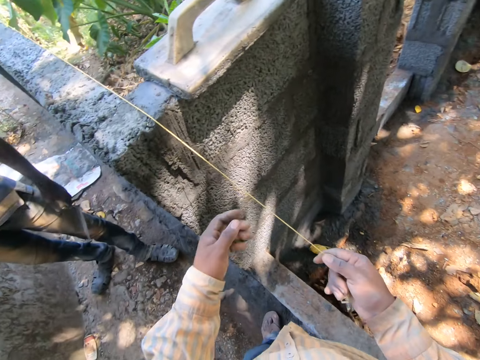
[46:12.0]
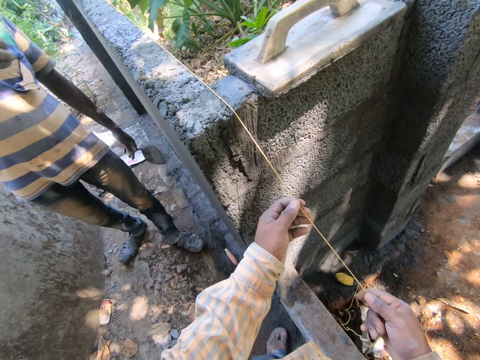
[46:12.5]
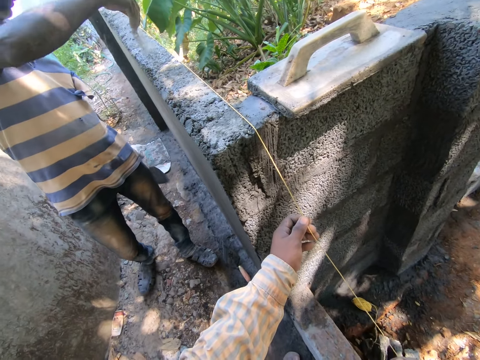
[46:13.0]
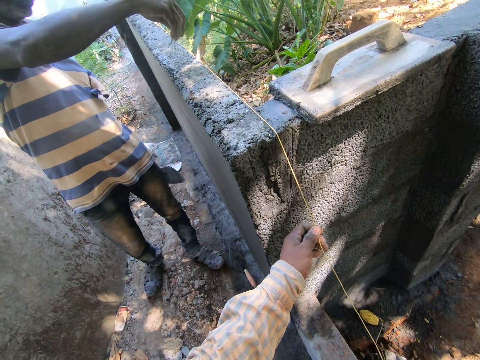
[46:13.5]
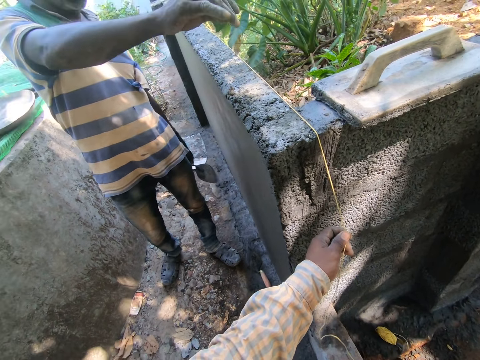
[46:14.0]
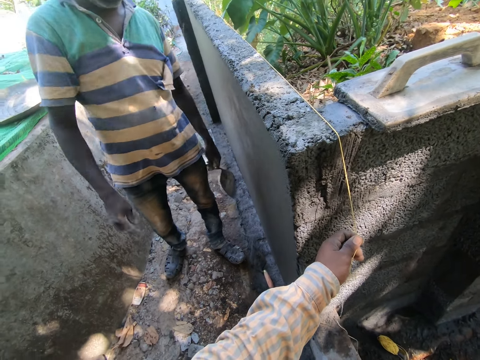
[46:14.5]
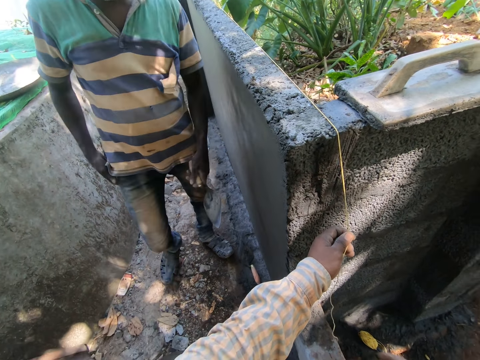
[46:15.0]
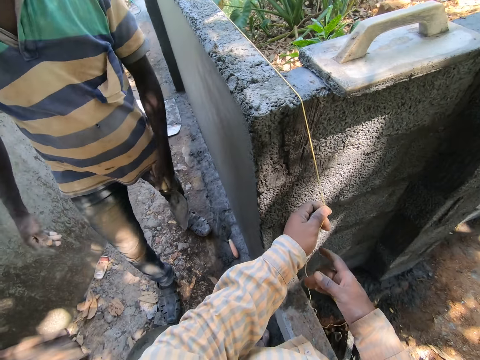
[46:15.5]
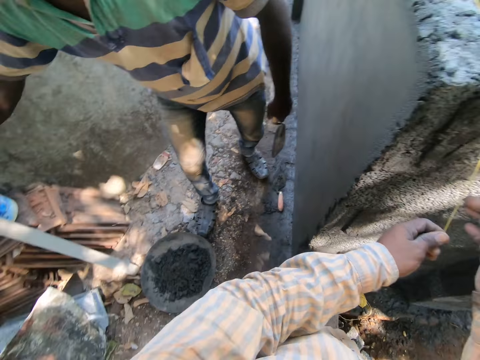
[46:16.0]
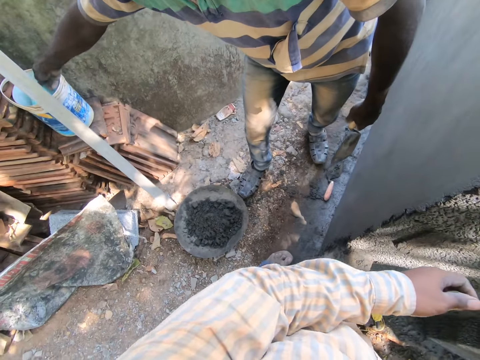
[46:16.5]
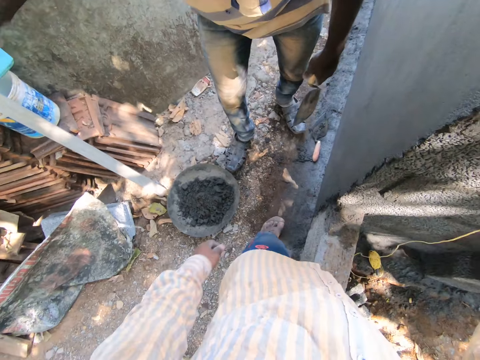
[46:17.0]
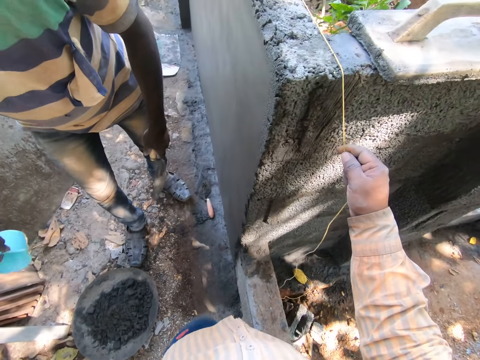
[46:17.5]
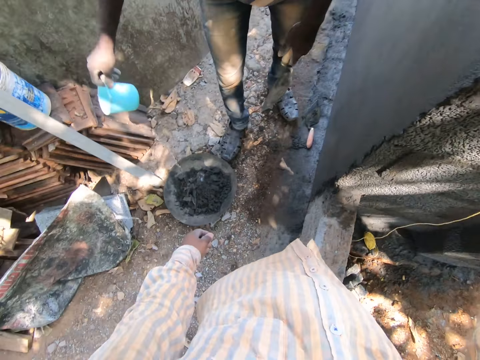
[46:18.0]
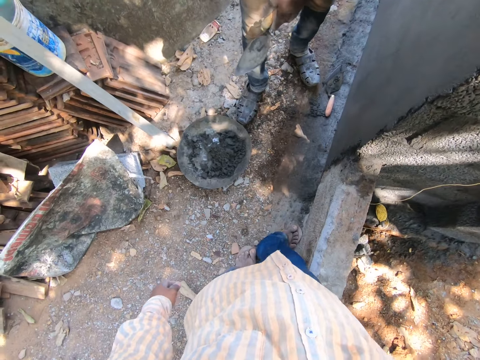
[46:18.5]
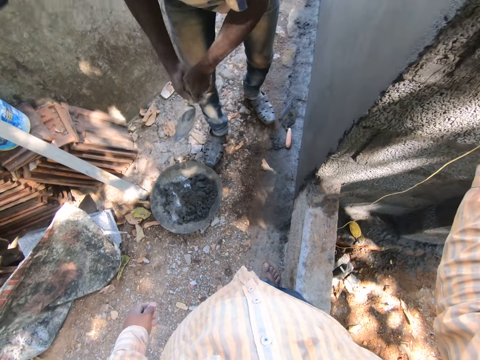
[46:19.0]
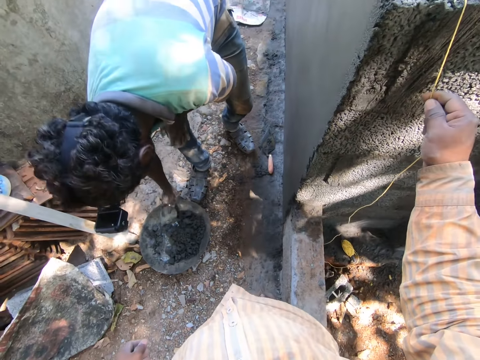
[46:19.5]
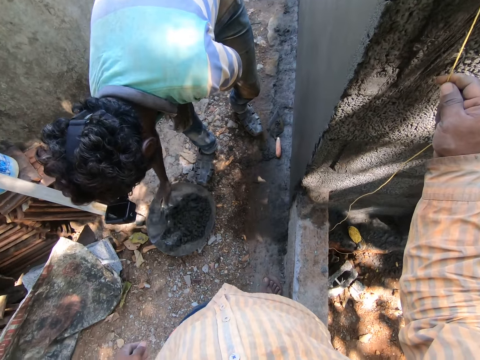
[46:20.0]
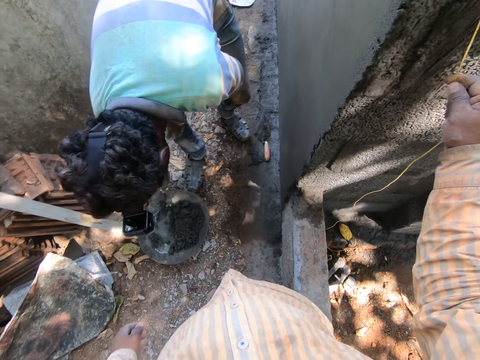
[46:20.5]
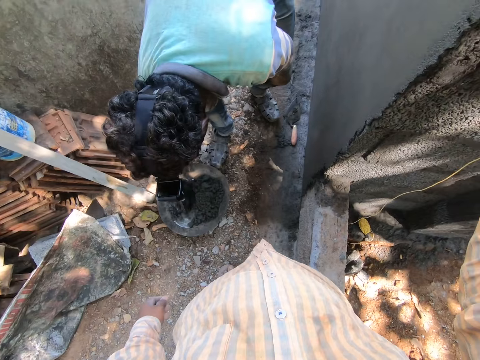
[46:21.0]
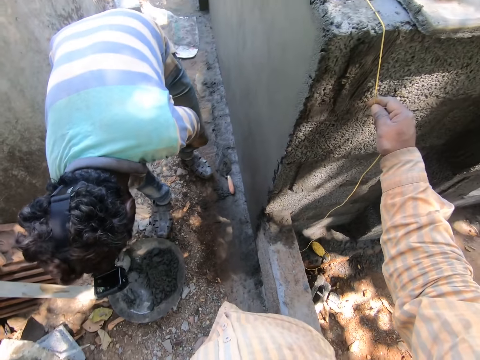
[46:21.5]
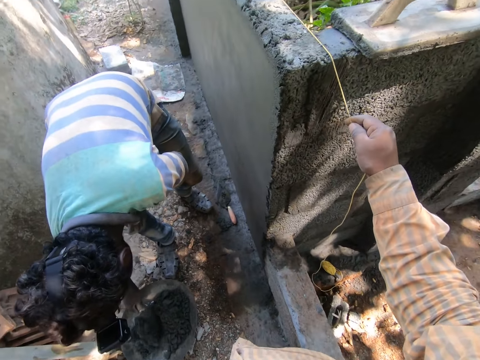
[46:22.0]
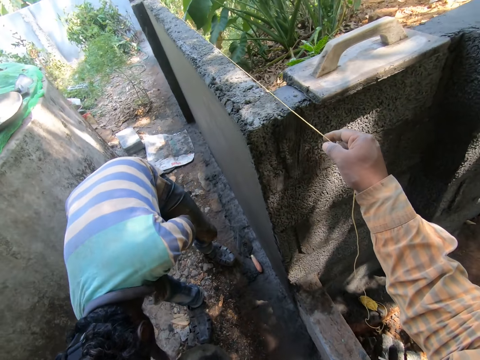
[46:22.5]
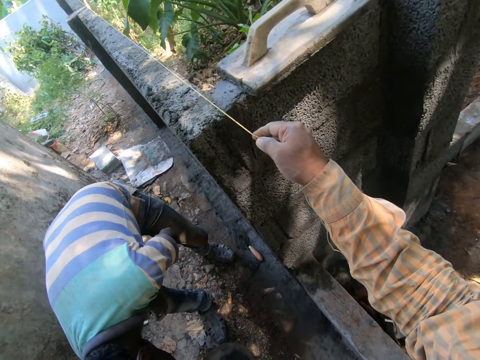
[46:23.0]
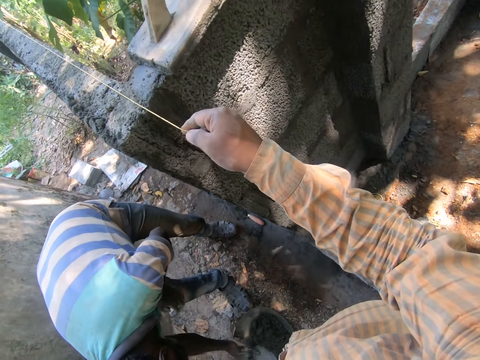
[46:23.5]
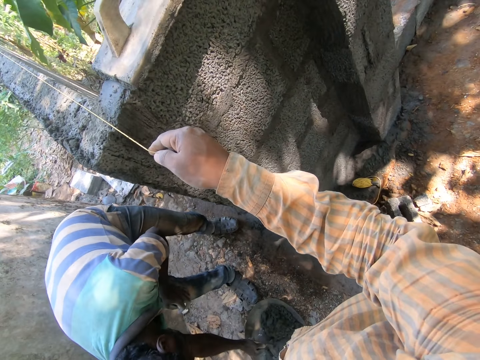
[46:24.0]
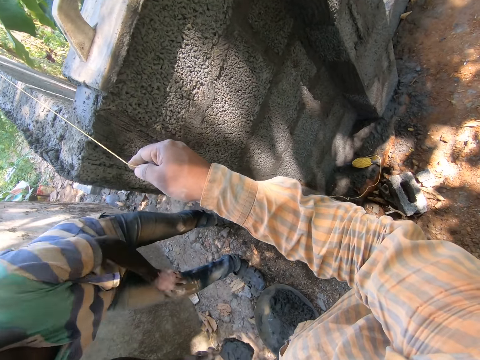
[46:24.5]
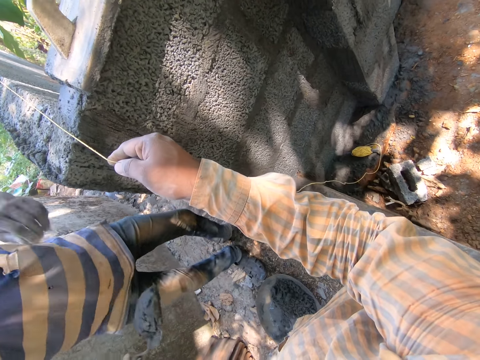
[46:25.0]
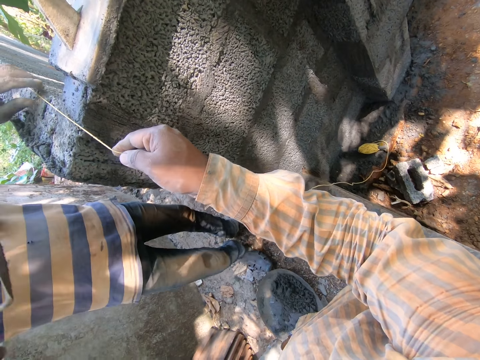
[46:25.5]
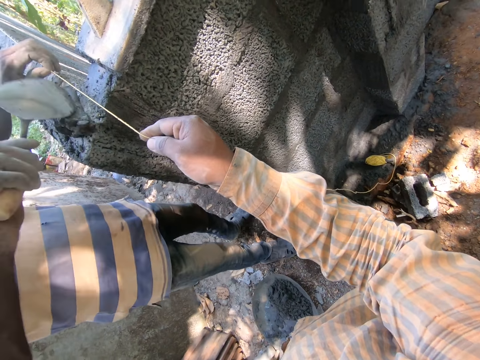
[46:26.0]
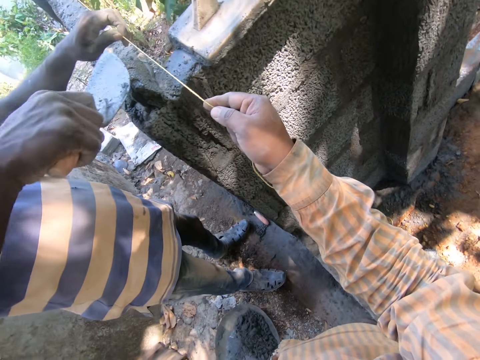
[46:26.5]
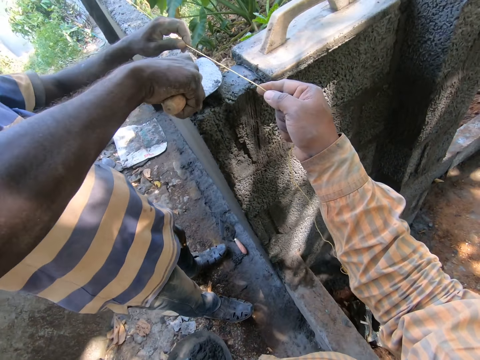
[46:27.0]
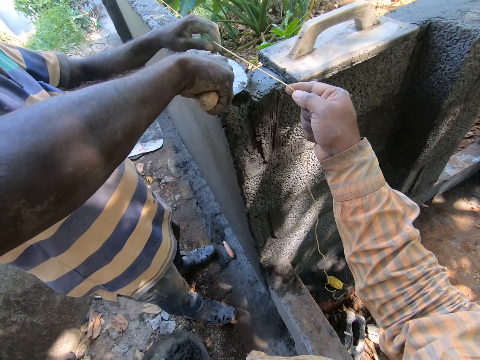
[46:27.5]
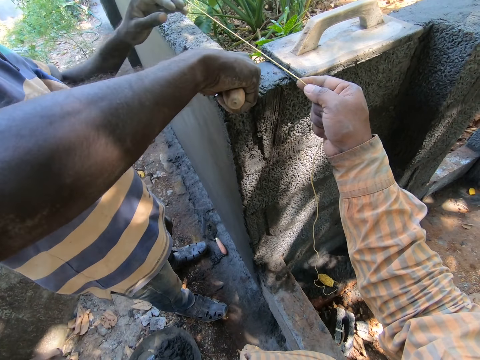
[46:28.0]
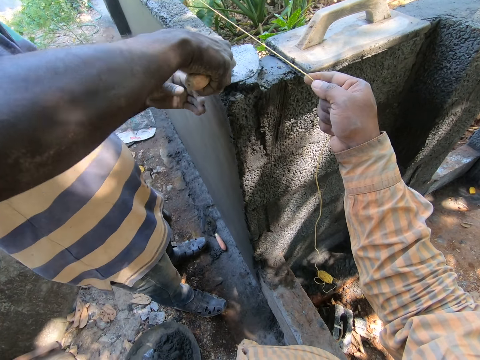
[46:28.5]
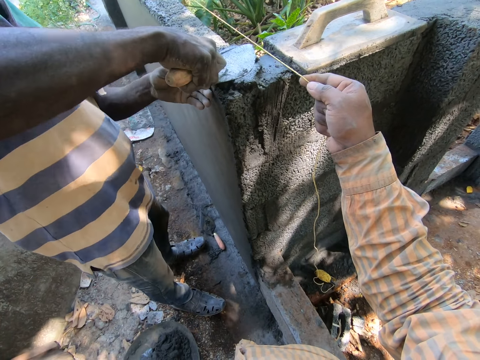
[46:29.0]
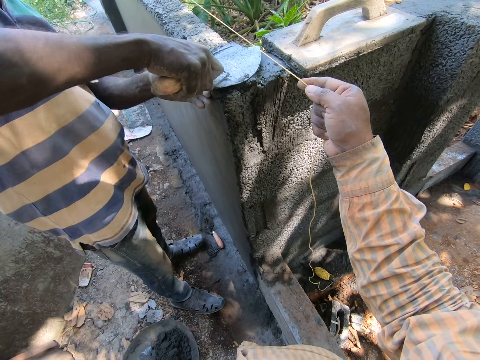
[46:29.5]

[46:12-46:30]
The camera wearer holds the bricklayer line on the fence with his left hand. A man pours sand on the fence with his right hand. The man picks up a bowl of water from a bucket on a pile of wood on the floor with his right hand. The man pours water in the head pan on the floor with the bowl in his right hand. The camera wearer drops the bowl in the bucket on the pile of wood on the floor with his right hand. The man passes the hand trowel from his left hand to his right hand and mixes cement with water in the head pan on the floor with the hand trowel in his right hand. The camera wearer straightens the rope. The man holds the bricklayer line on the fence with his right hand. The man puts mixed cement on the fence with the hand trowel in his right hand. The man plasters the mixed cement on the fence with the hand trowel in his right hand.

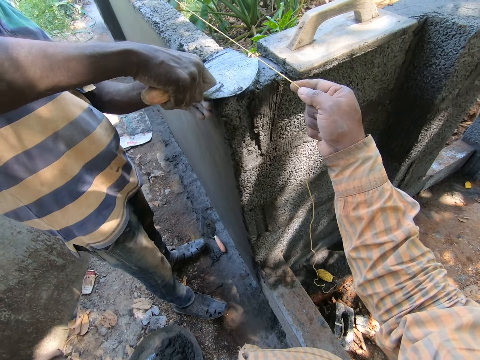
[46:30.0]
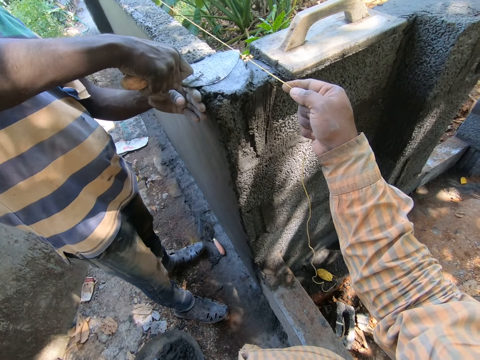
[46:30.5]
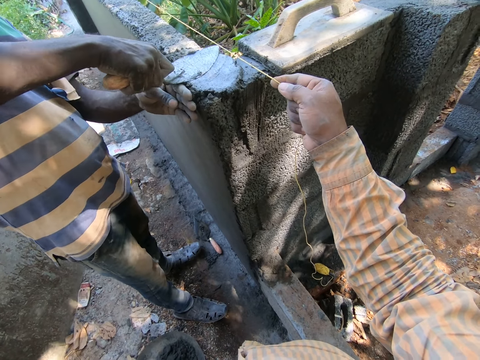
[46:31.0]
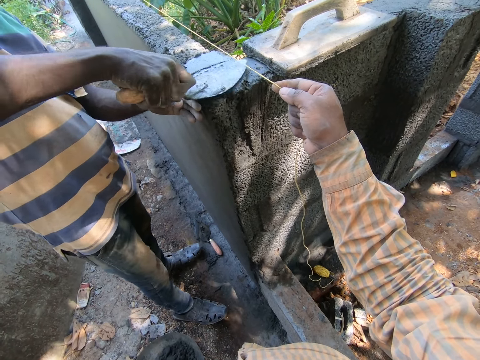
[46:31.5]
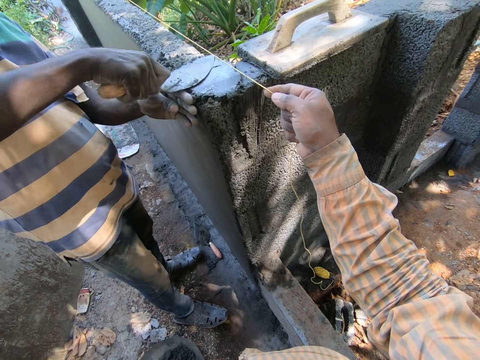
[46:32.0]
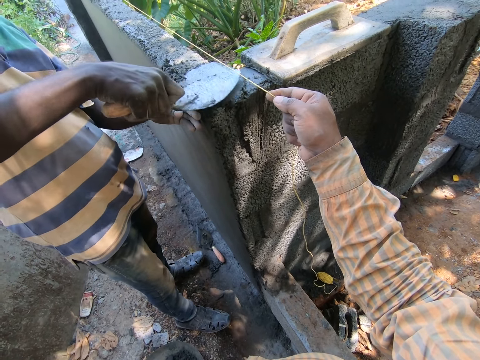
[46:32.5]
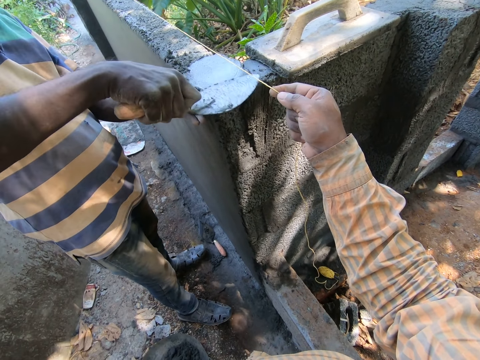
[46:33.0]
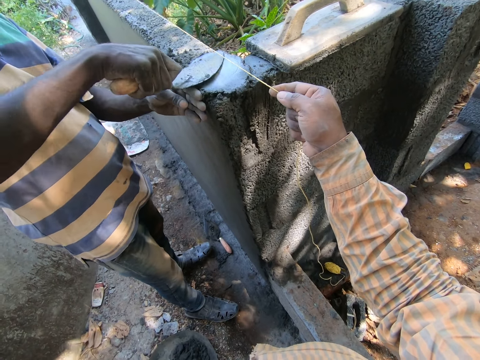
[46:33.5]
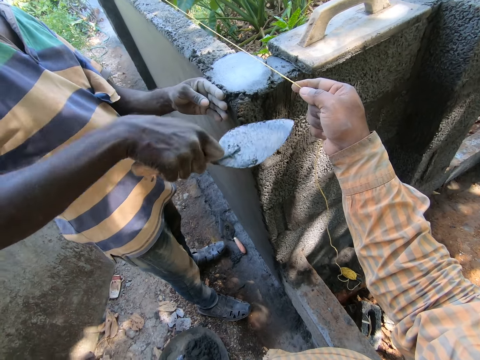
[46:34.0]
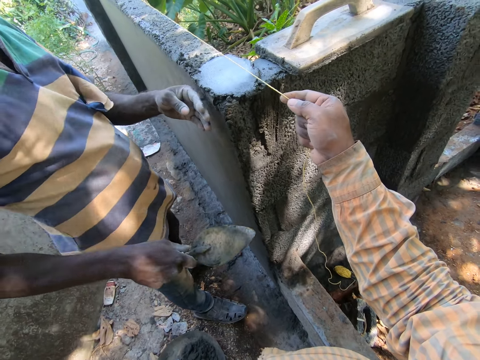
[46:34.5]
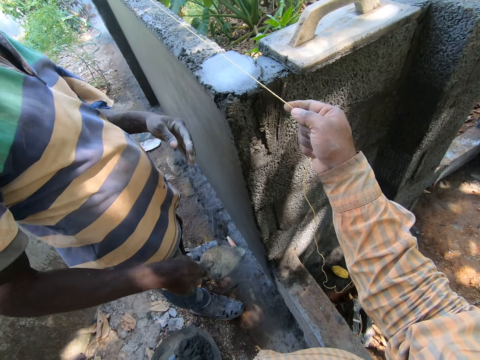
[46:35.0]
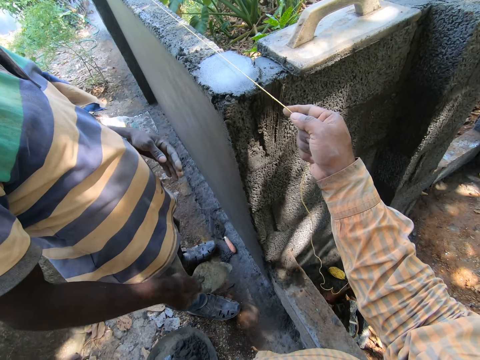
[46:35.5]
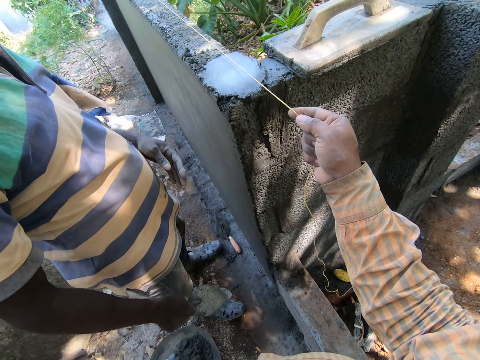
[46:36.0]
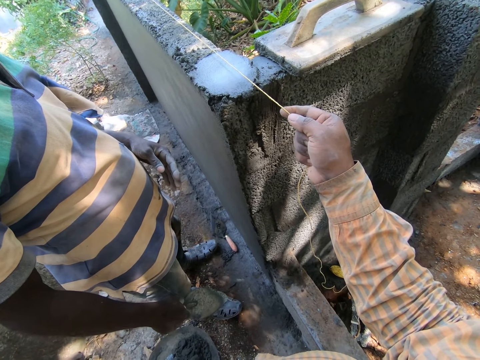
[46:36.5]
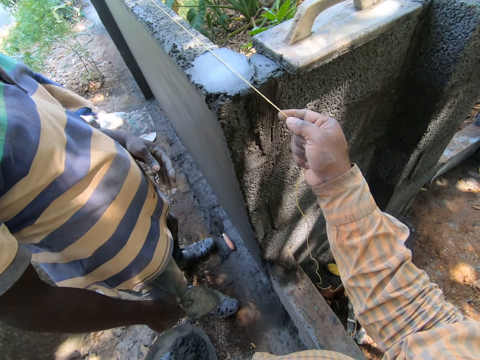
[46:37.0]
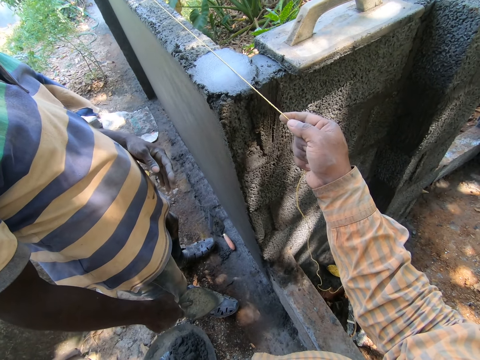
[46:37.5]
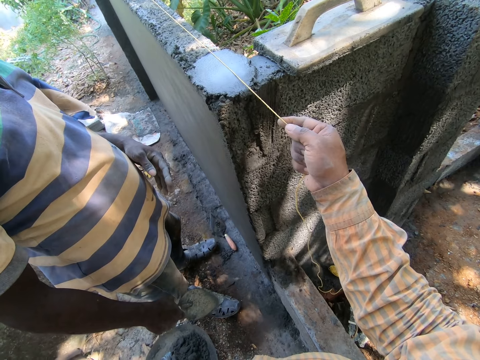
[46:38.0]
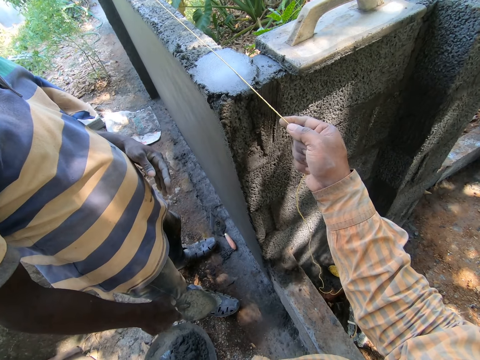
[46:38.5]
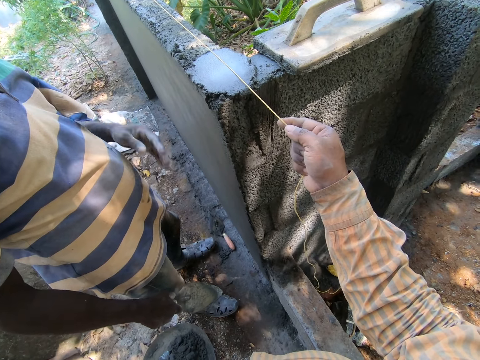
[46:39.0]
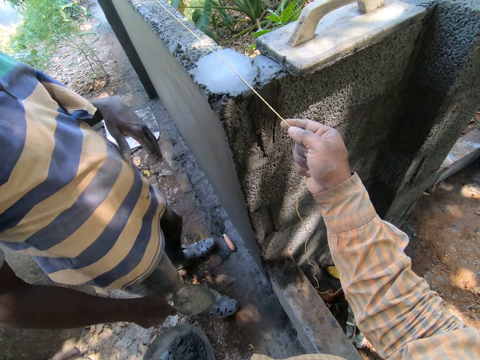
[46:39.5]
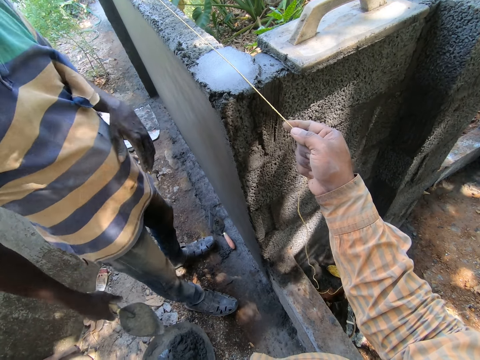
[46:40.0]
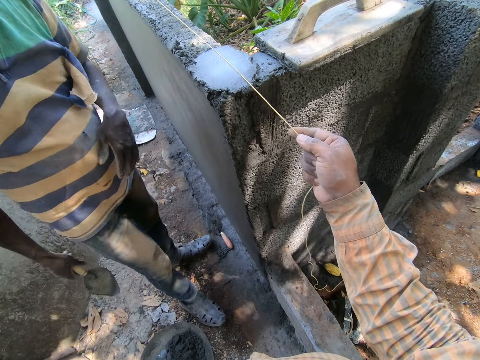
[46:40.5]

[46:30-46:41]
The camera wearer places the bricklayer line on the fence with his right hand.
